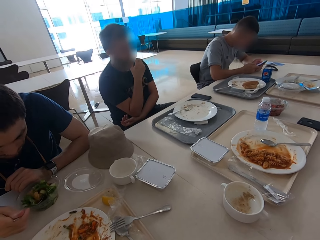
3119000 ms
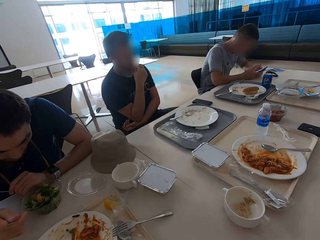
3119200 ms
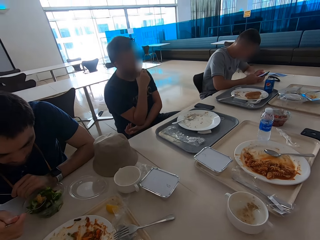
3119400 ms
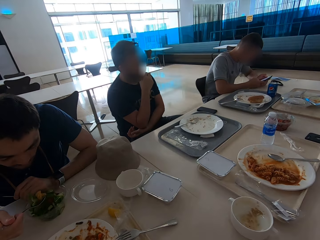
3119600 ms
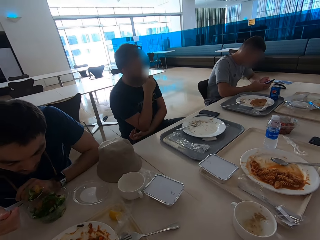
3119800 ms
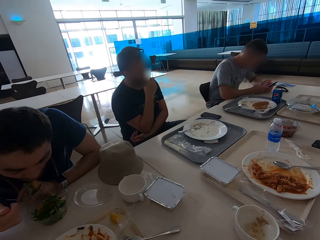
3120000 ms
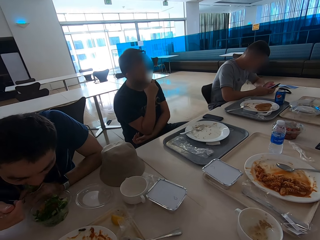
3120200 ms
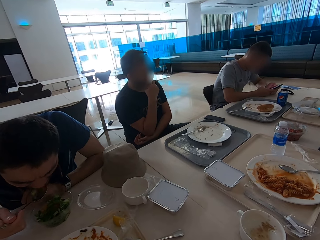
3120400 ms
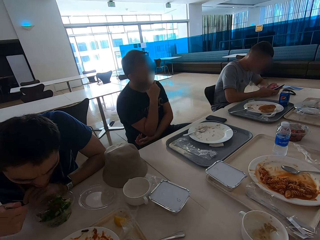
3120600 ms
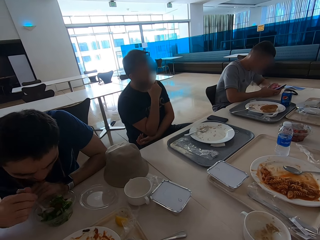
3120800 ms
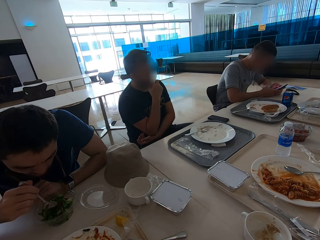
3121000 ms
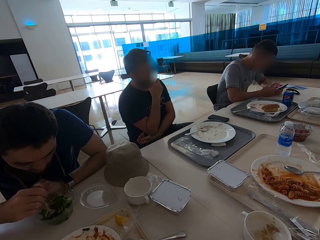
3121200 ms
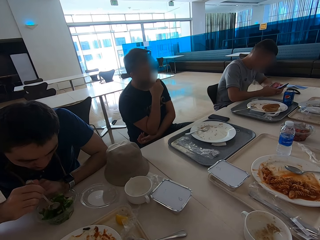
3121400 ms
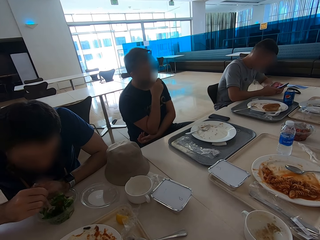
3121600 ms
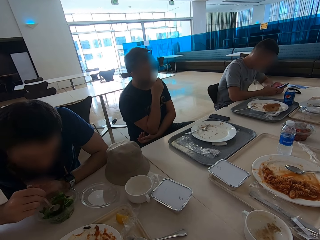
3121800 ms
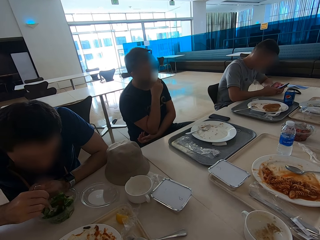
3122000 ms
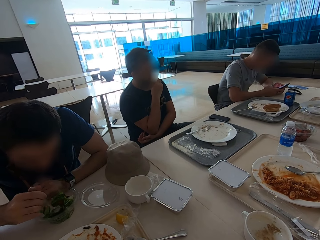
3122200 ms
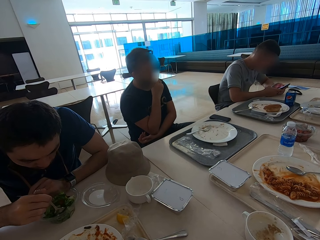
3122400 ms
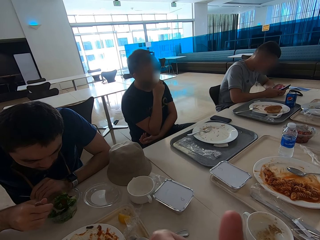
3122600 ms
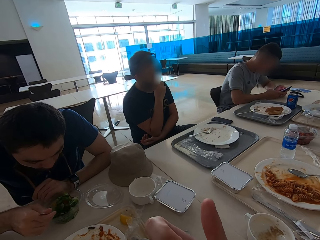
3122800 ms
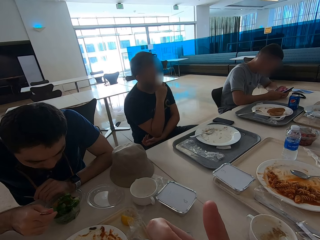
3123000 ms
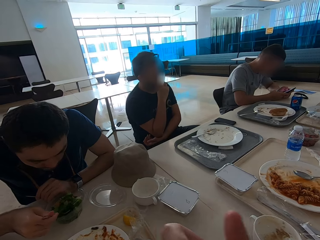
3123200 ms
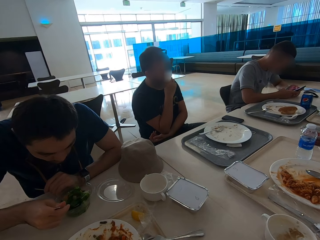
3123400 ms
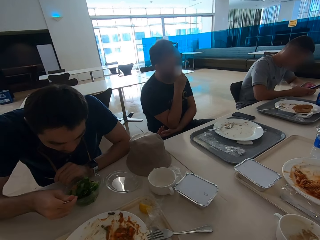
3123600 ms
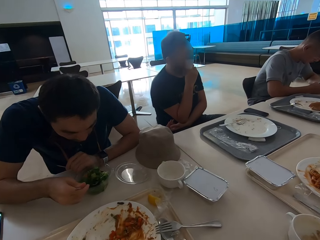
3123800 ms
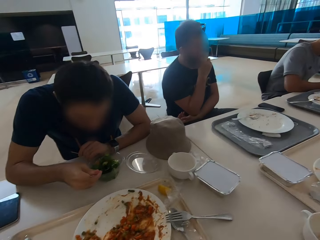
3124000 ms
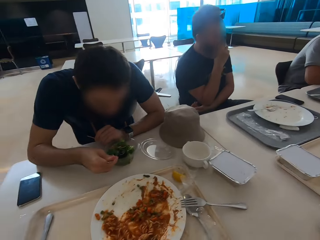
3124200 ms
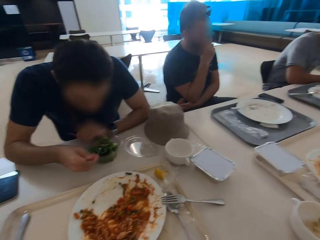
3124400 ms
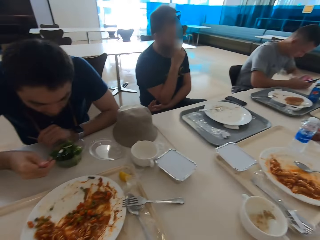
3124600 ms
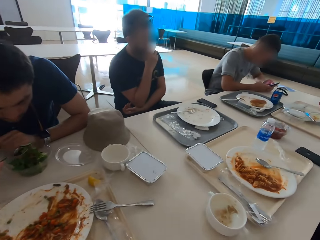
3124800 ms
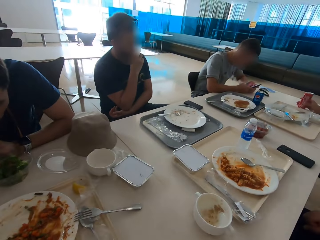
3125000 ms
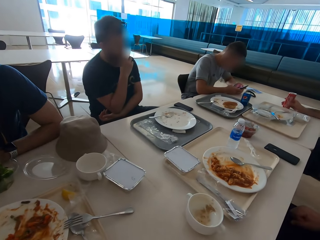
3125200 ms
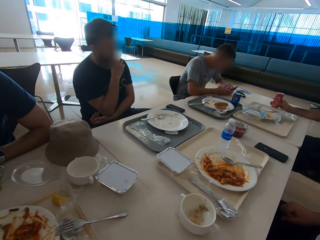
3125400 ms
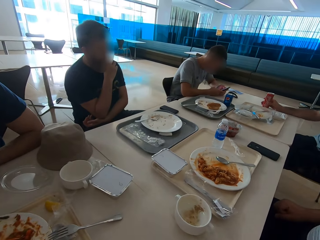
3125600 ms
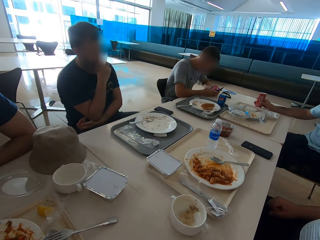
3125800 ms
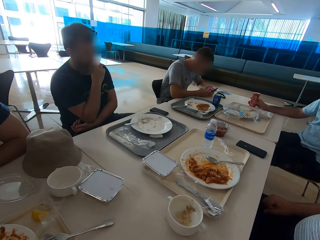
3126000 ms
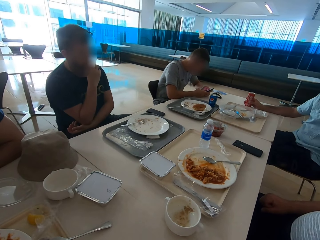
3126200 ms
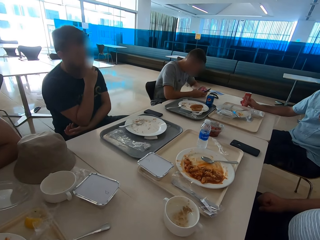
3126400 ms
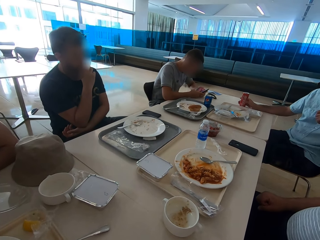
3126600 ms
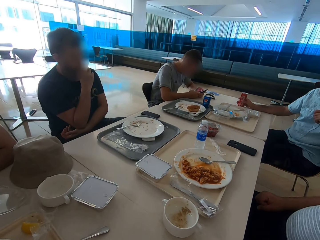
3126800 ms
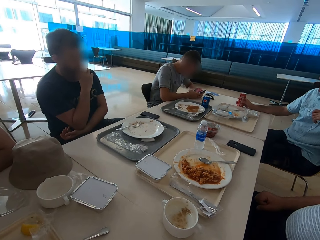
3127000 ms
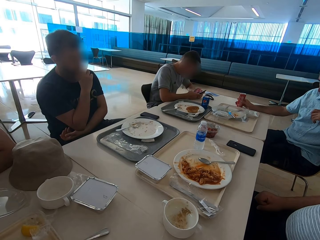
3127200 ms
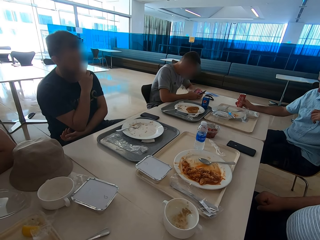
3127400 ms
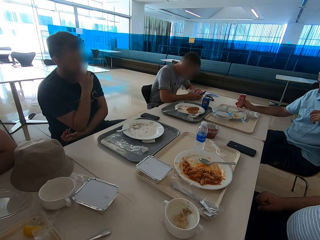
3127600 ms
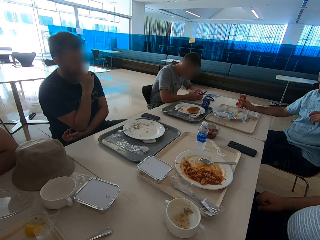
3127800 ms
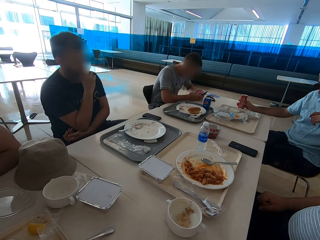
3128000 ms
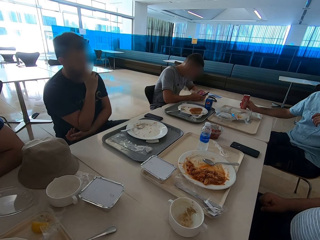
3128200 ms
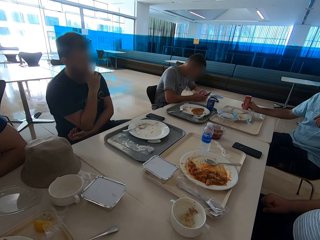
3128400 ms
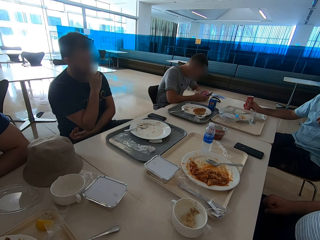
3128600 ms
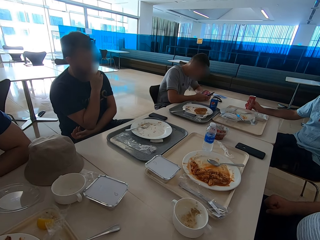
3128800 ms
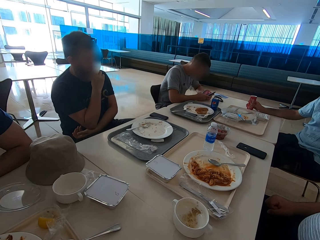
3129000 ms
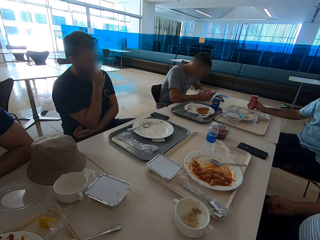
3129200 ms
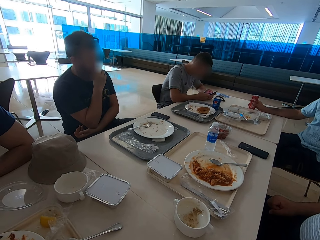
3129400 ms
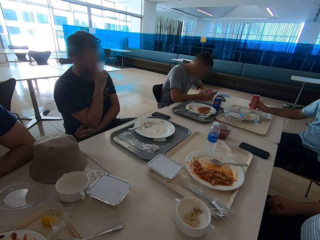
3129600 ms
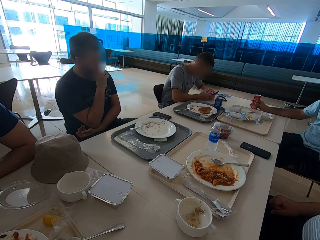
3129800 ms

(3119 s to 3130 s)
A person eats. The camera wearer looks around the table.

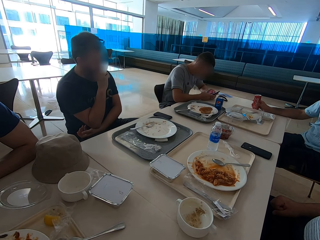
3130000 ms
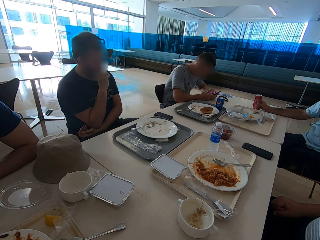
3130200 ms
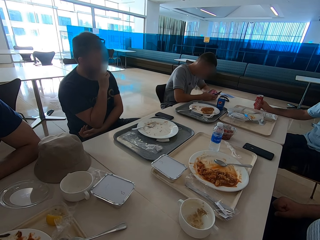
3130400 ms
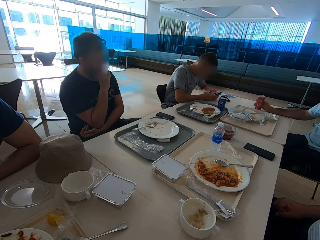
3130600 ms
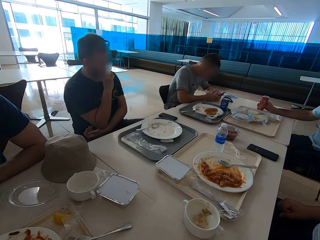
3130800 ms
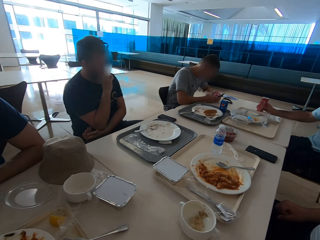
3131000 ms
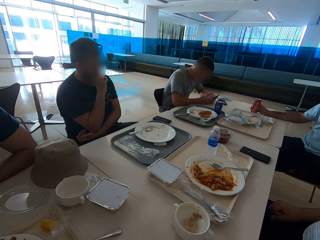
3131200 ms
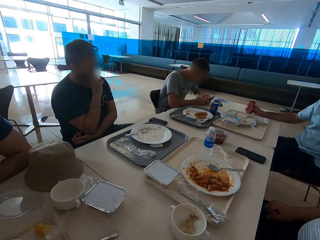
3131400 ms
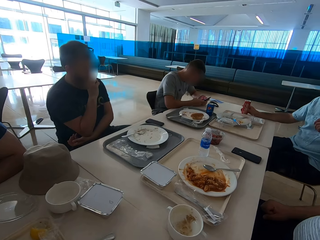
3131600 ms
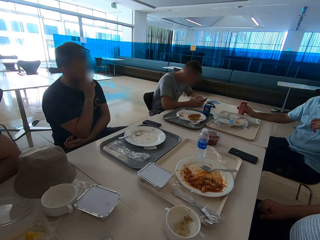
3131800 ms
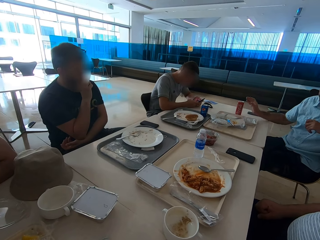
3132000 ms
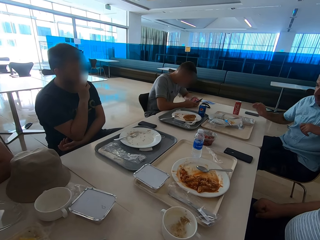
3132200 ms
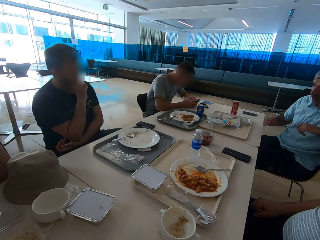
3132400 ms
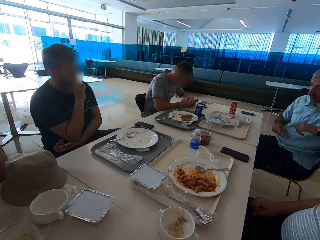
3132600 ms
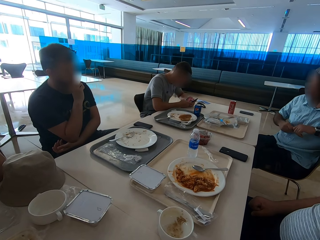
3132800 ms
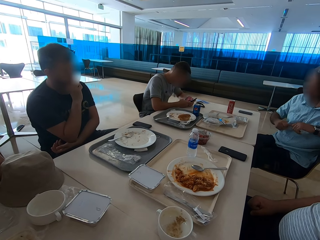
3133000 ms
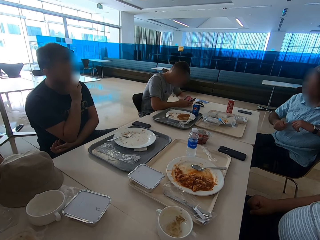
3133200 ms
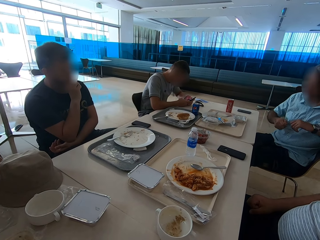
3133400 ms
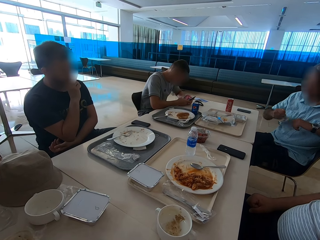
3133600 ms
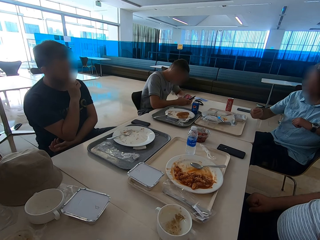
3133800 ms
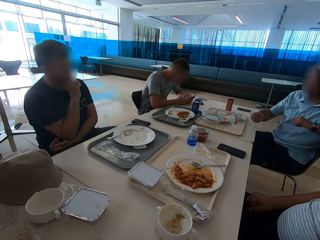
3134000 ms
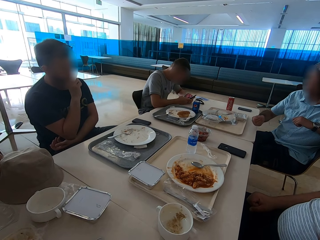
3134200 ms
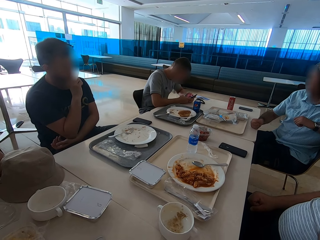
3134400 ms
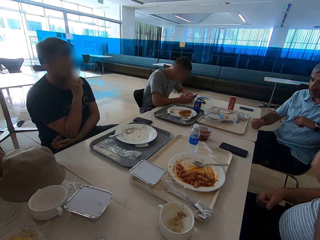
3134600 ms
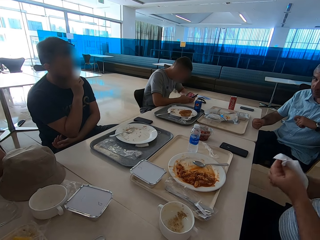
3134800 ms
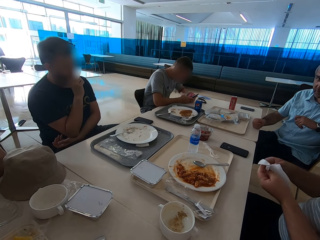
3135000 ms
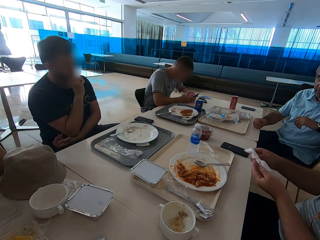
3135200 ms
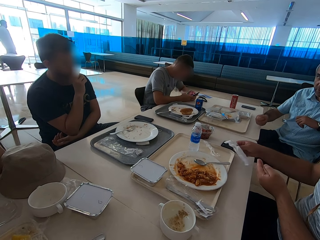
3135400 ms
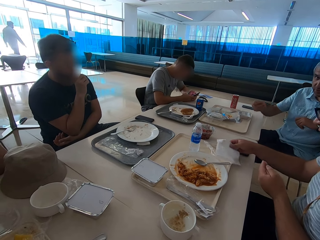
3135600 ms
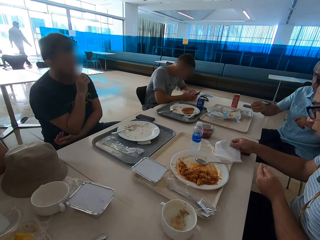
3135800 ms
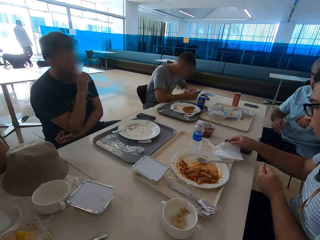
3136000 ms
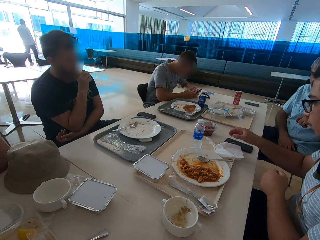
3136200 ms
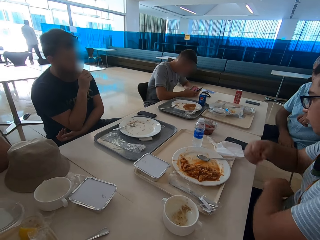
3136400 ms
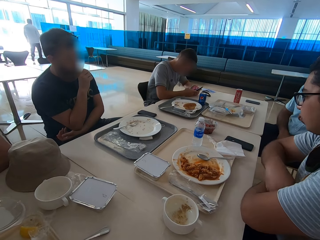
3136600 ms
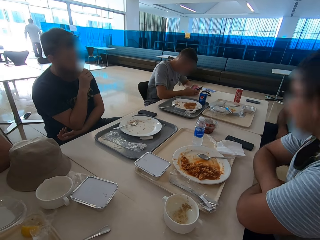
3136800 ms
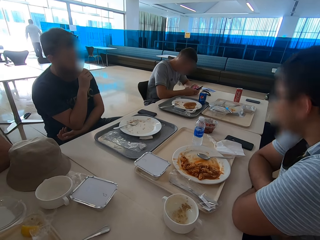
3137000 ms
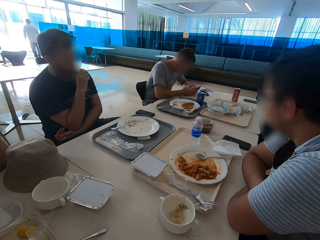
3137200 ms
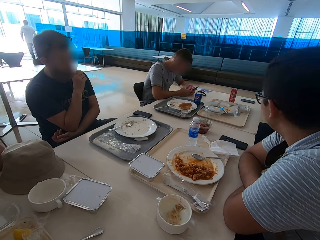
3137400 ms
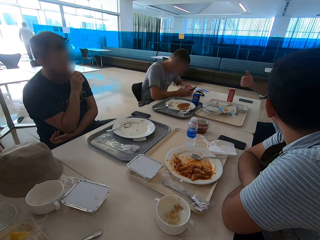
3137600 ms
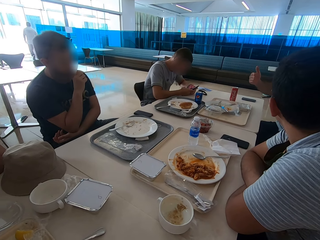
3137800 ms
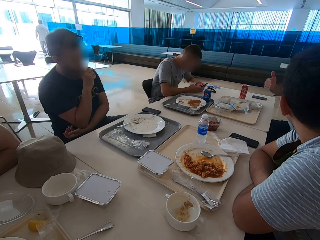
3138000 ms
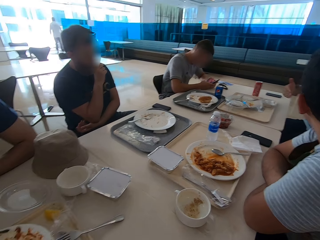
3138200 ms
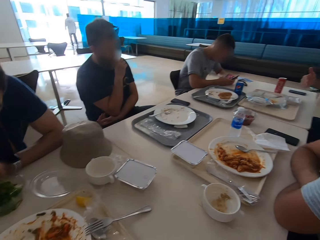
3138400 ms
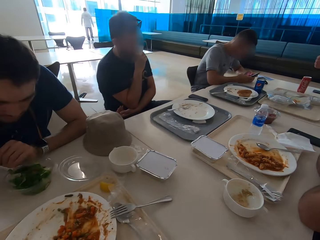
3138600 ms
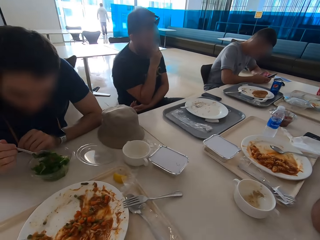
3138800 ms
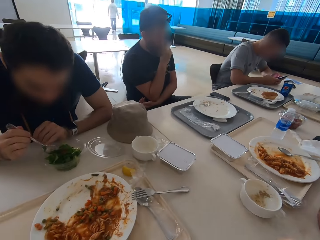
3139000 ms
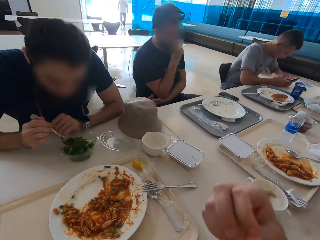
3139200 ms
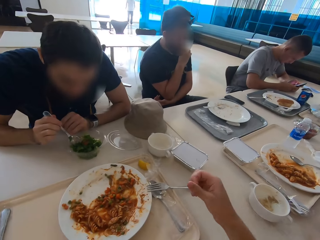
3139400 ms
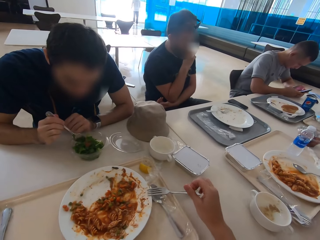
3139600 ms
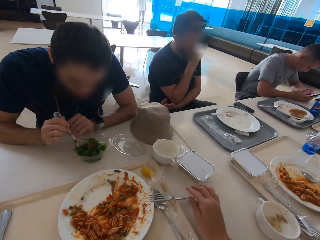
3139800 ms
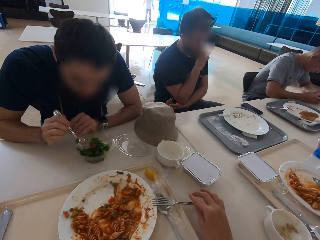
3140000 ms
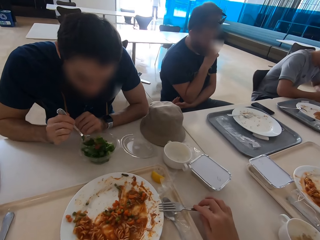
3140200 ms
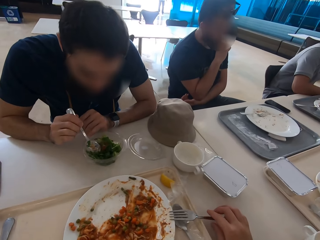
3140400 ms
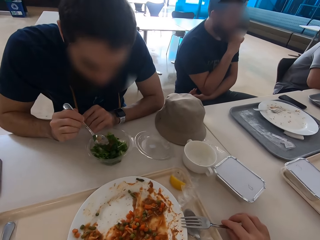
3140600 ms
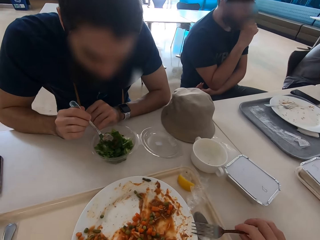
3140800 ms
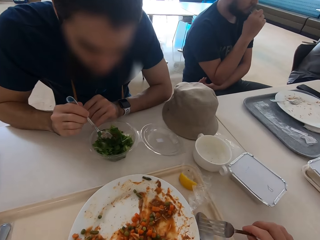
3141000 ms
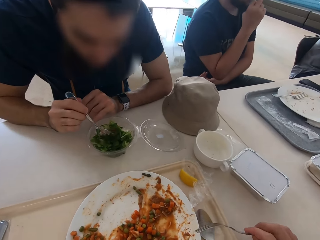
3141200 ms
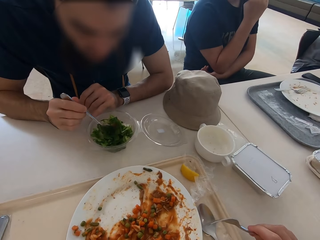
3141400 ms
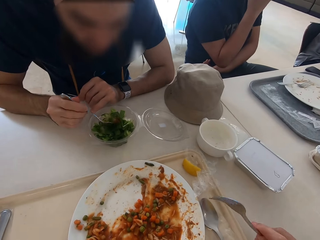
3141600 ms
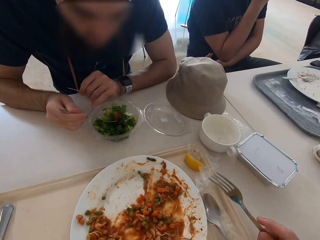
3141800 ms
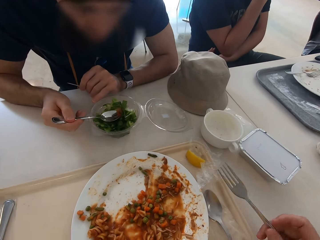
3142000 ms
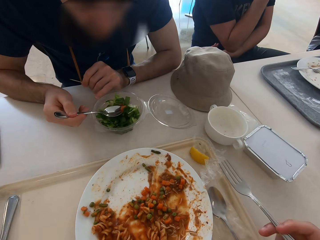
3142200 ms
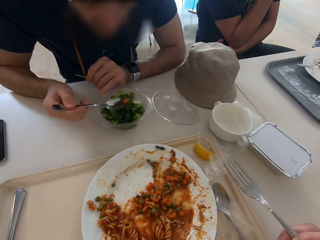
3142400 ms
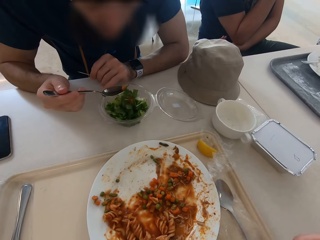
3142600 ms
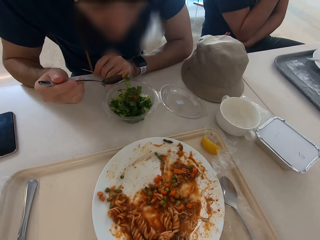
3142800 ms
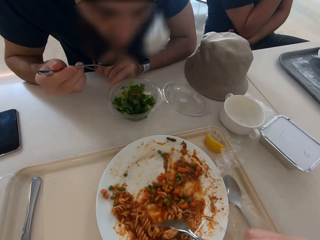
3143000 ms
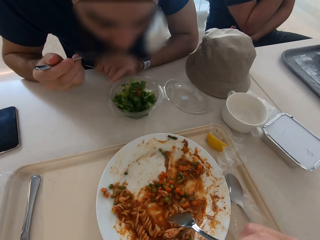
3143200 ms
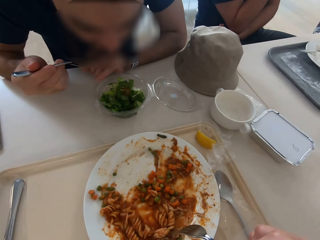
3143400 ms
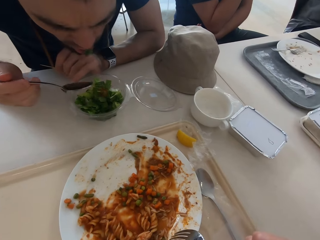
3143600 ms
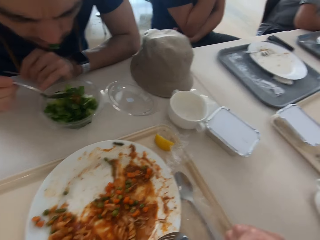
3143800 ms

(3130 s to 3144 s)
A person shows hand gestures. A man speaks with gestures. Another man puts a serviette on the tray and leans on the table. The person shows hand gestures. The camera wearer picks up a fork.
